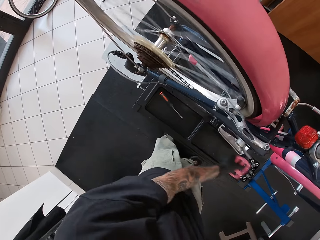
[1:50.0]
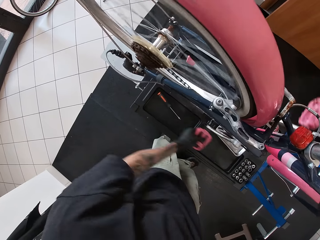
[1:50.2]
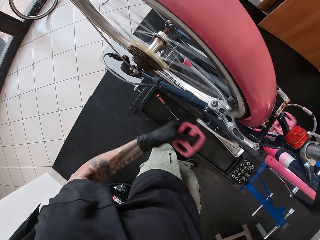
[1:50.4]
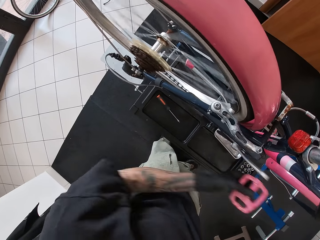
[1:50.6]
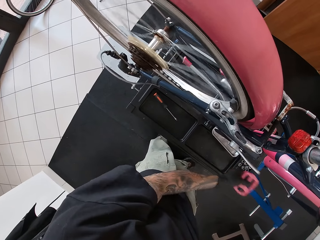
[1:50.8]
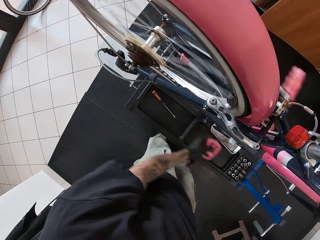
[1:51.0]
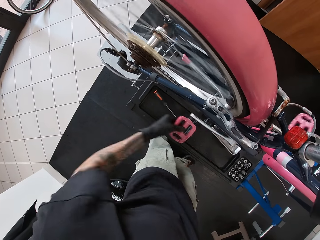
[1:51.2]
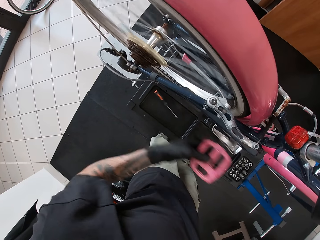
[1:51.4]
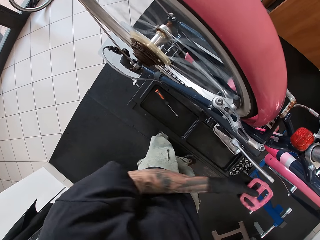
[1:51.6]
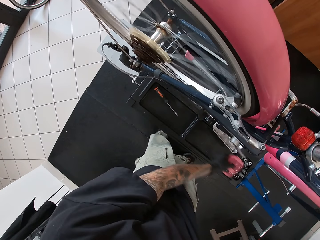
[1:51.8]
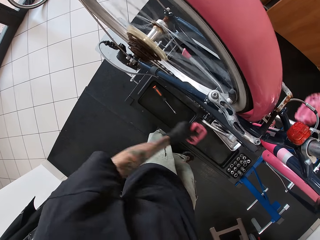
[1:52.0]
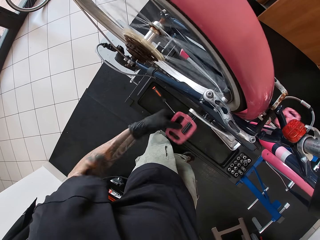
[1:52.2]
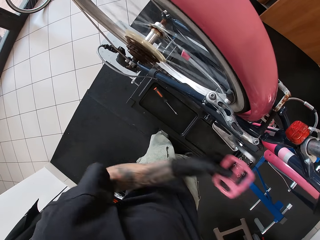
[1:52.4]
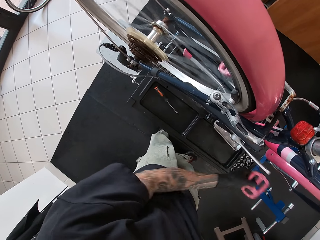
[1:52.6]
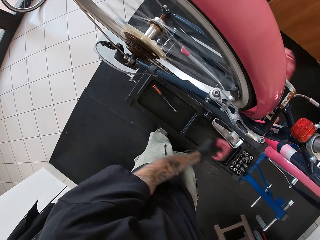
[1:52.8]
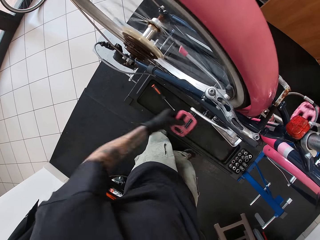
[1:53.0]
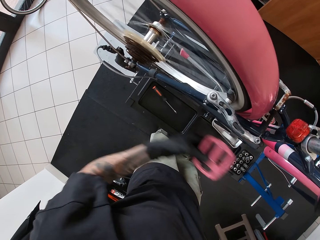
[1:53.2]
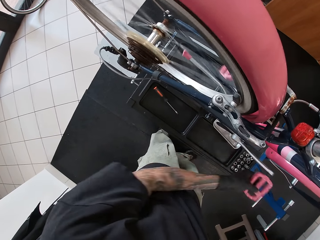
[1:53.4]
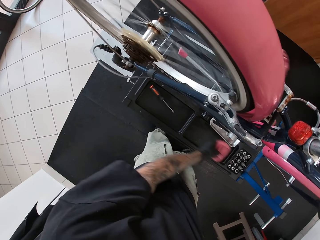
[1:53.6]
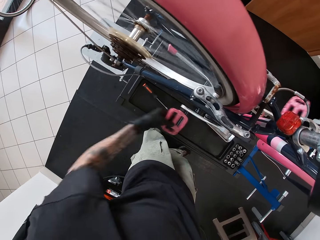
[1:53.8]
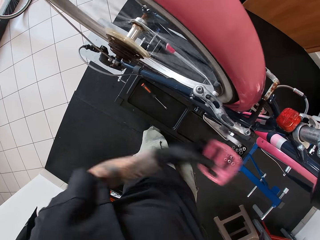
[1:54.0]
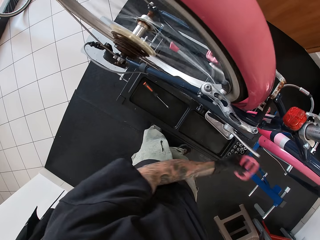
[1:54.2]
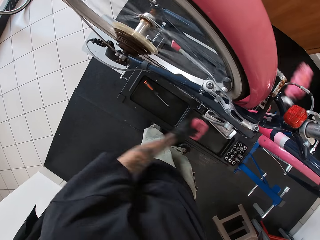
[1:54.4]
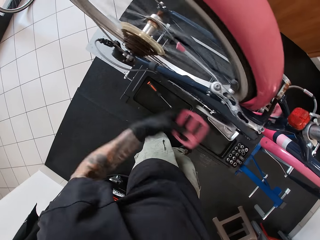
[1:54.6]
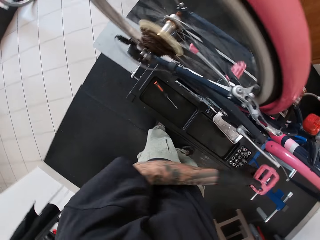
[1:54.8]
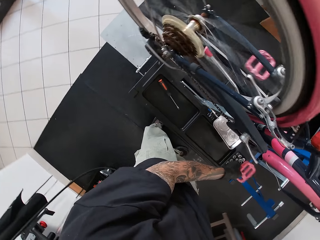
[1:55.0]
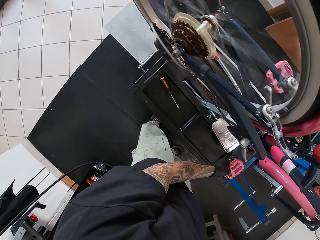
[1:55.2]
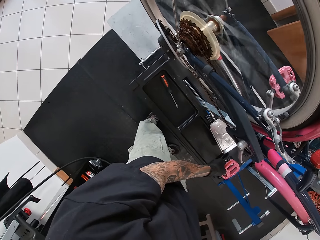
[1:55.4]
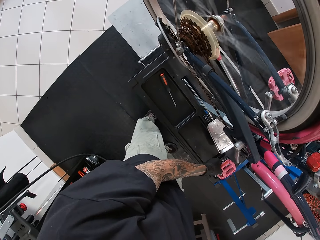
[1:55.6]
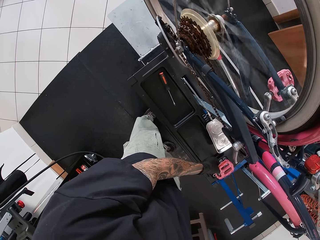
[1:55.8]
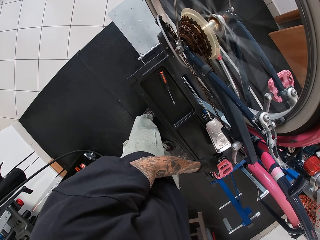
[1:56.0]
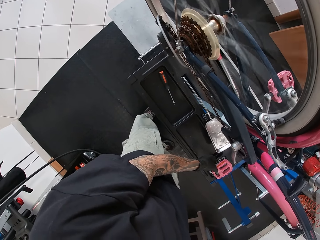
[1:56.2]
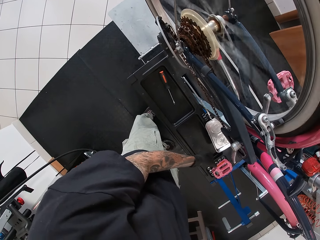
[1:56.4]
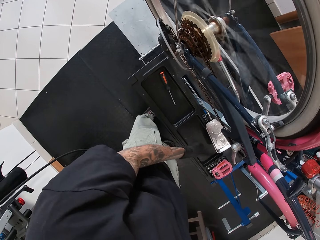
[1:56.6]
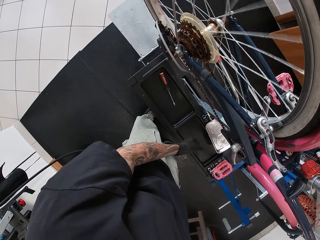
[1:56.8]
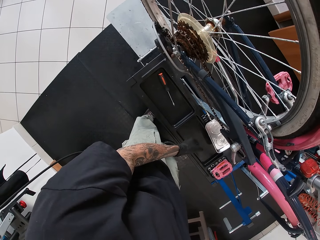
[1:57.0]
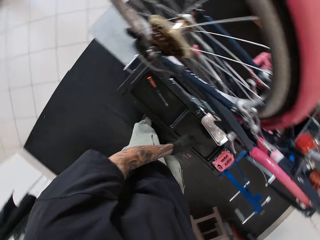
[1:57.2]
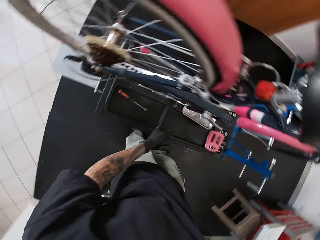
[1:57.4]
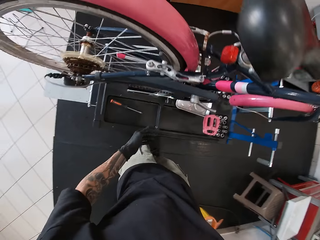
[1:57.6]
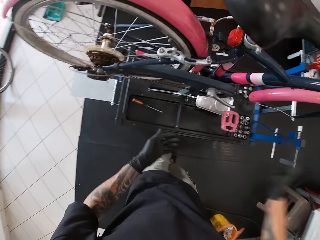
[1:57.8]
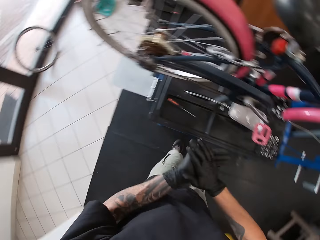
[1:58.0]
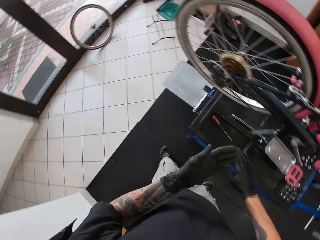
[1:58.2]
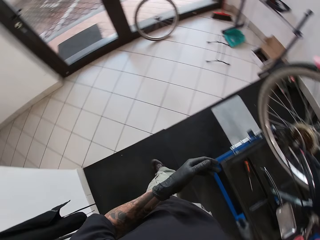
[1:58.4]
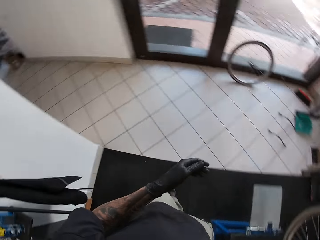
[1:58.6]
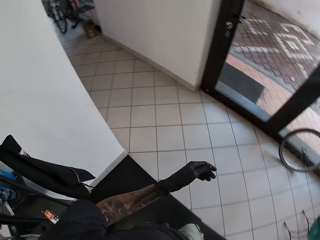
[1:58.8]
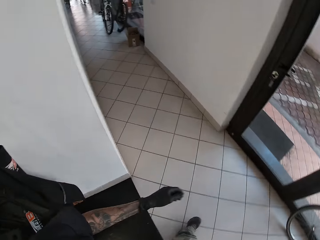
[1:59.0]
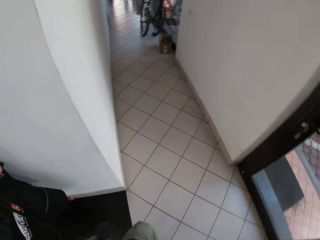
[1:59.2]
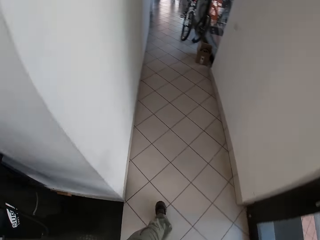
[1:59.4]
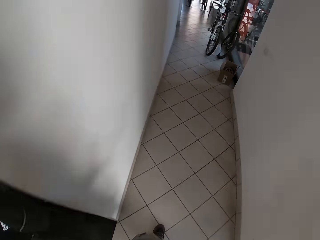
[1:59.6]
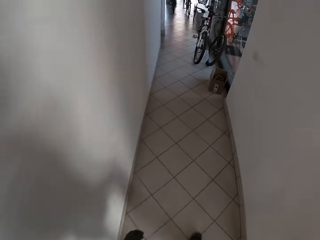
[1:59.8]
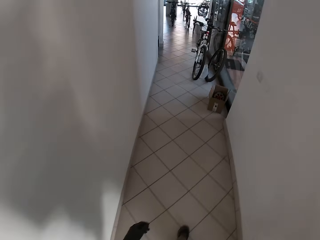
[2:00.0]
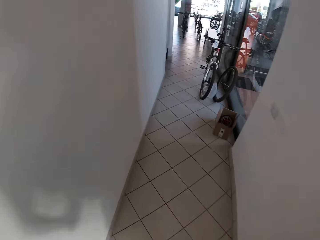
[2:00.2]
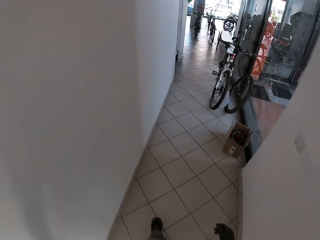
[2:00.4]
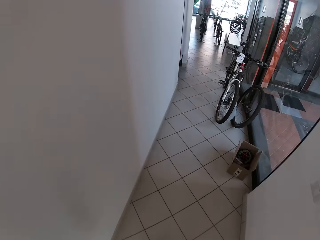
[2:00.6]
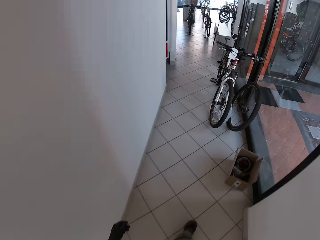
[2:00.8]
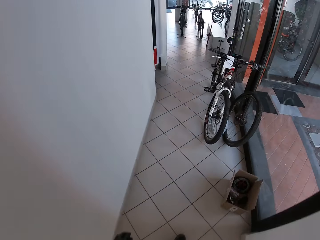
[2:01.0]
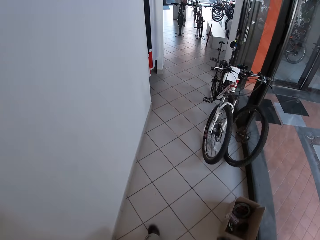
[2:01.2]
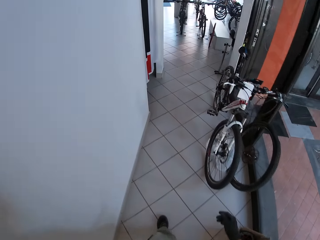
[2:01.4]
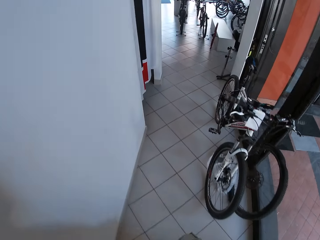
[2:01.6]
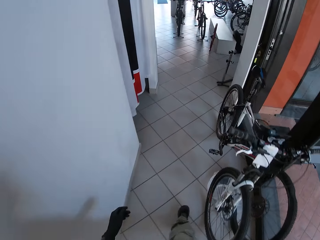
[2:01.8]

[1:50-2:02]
The camera wearer spins the pedal with his left hand. He looks at the bicycle's spinning wheel. He walks to a store and dusts his hands against each other.

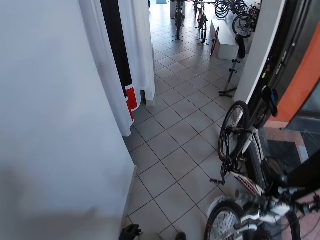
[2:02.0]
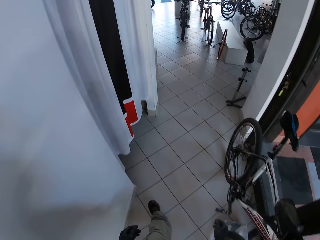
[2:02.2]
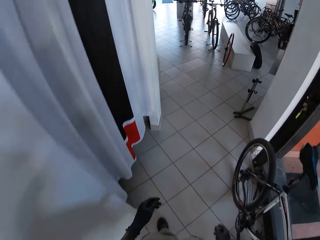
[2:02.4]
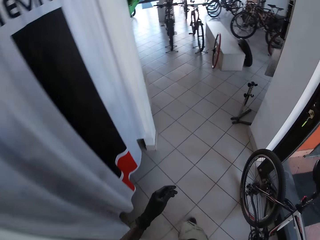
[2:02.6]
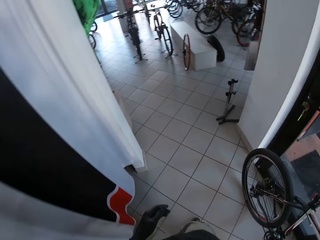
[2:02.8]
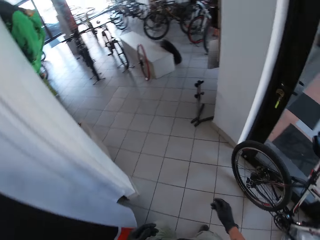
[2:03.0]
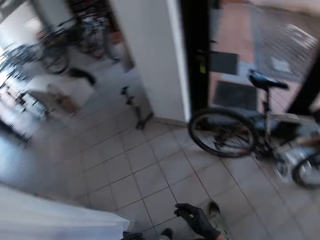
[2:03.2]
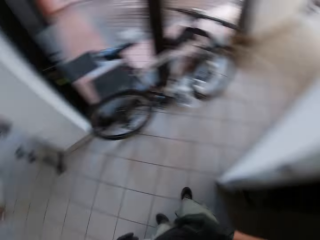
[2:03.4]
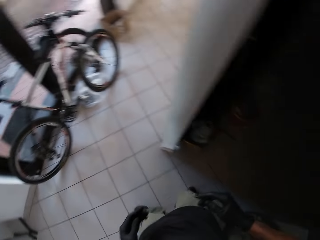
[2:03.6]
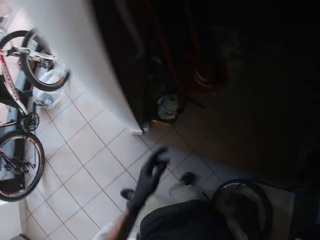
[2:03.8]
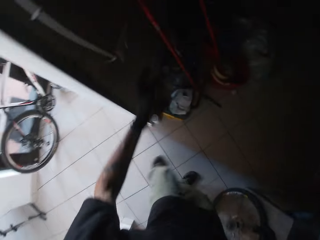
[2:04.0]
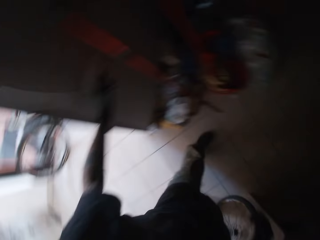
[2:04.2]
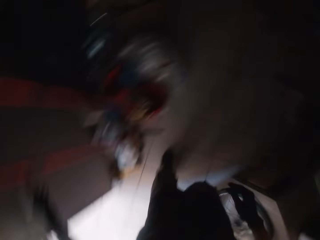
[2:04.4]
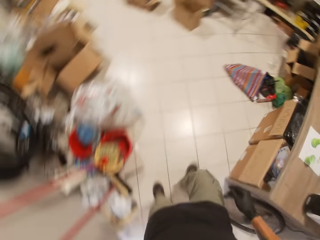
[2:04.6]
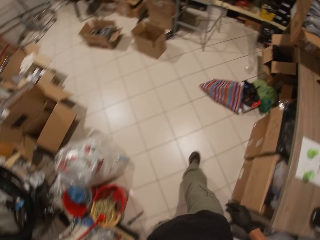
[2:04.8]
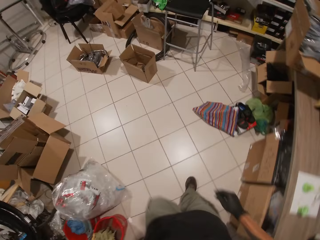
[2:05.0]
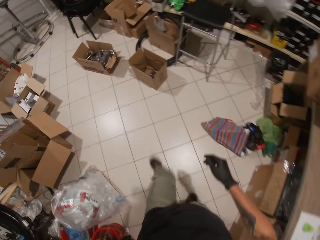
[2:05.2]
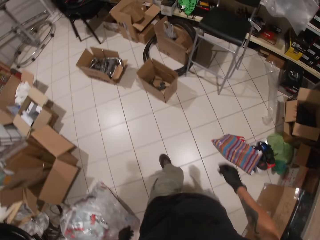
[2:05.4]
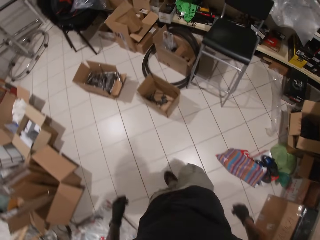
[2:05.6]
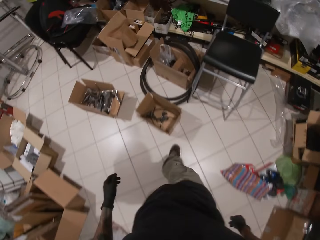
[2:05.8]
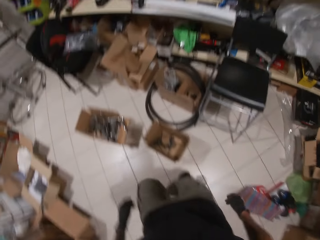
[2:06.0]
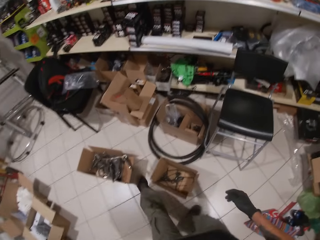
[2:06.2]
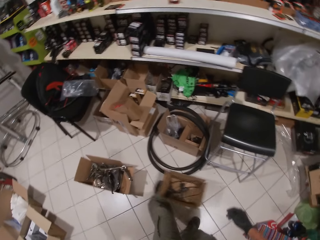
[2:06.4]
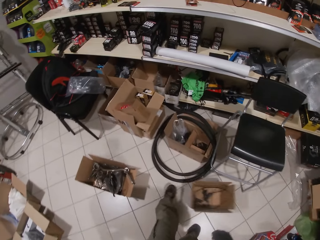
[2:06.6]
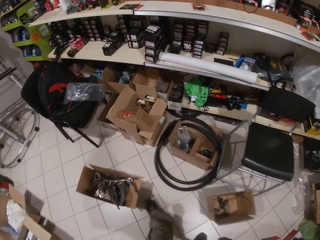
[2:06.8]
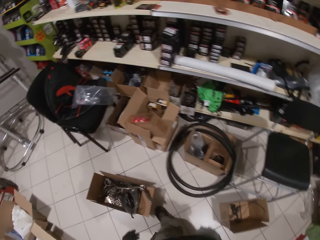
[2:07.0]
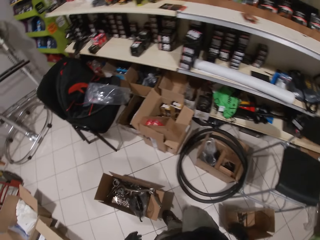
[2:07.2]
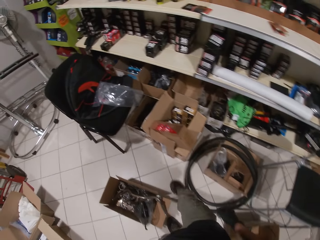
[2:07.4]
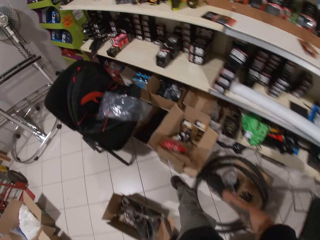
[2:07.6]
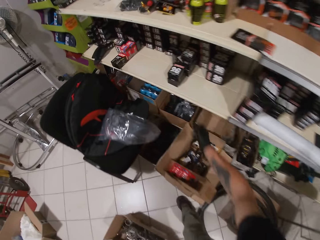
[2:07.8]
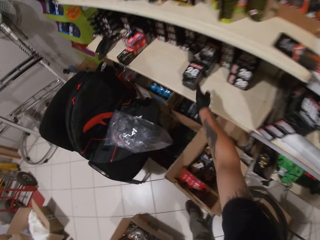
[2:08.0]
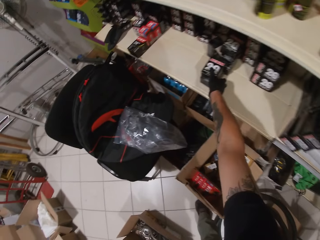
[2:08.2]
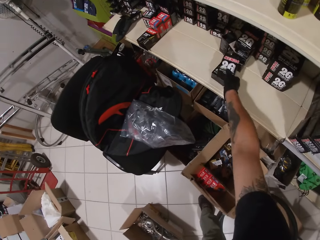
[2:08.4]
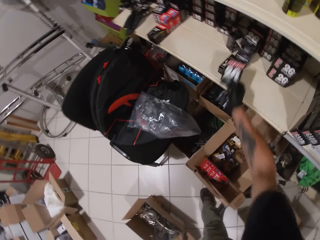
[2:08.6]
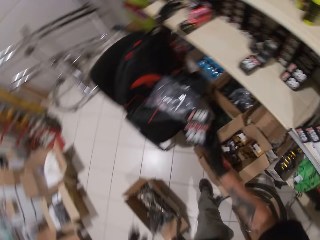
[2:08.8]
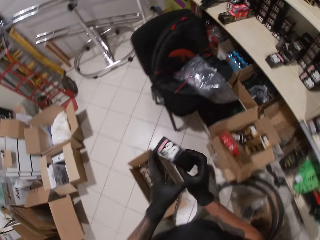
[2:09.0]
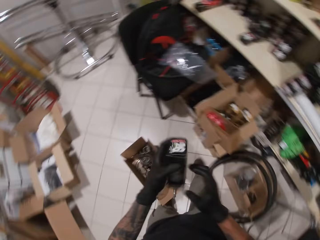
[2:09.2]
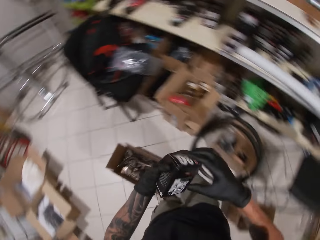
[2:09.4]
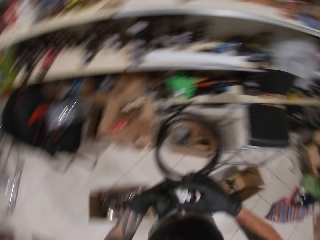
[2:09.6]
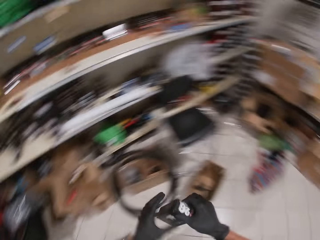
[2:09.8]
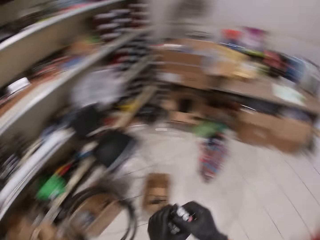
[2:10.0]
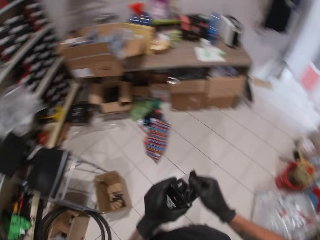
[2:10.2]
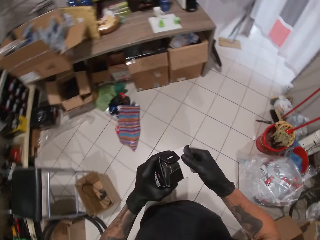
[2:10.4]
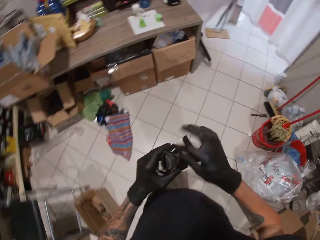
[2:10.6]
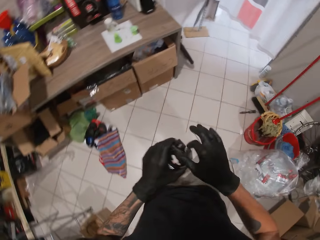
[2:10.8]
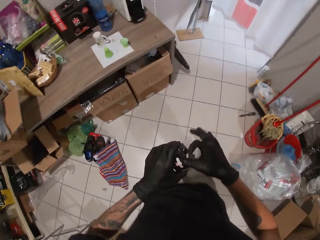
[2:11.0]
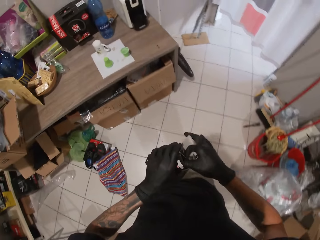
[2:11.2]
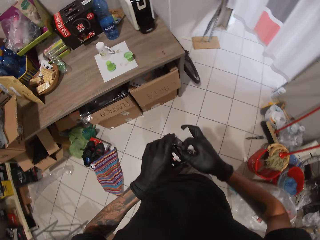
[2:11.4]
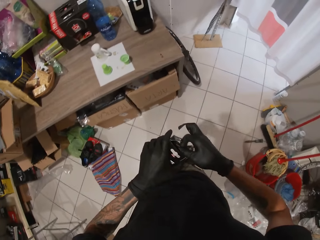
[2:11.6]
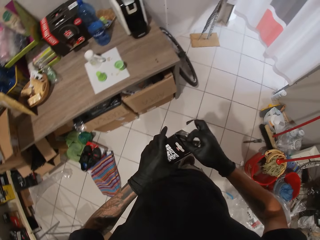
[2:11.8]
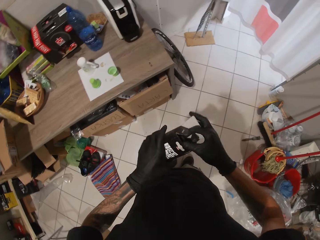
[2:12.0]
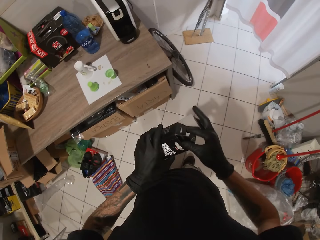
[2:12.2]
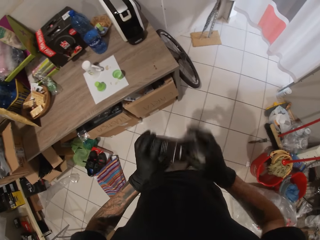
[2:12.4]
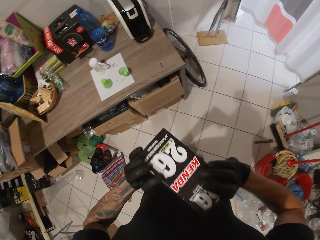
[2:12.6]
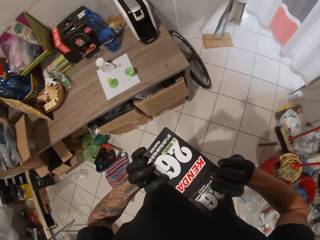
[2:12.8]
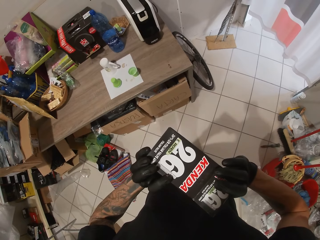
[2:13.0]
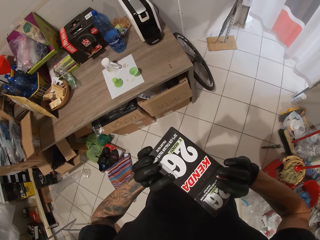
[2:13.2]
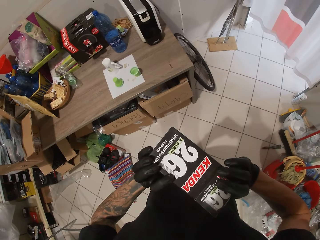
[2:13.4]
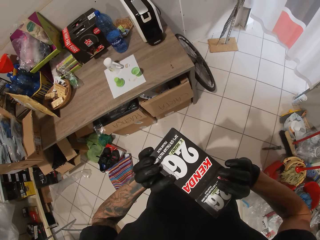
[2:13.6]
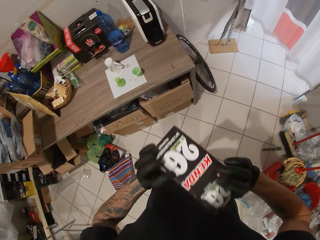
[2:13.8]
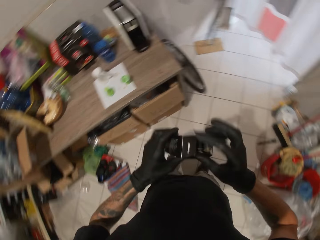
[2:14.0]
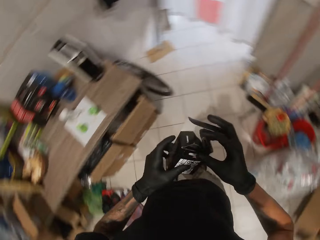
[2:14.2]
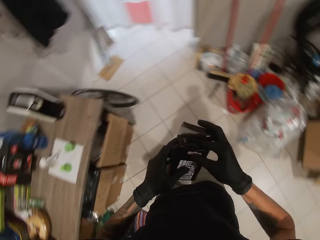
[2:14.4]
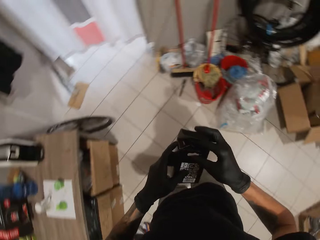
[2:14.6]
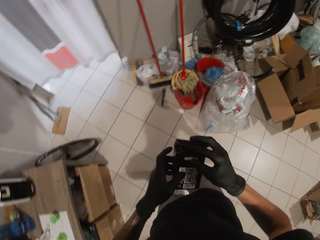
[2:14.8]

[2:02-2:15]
The camera wearer walks into a room. He turns on the light switch on the wall in the store with his left hand. He walks into the room. He kicks a carton on the floor with his left leg. He picks up a box on a shelf in the store with his right hand, holds the box with both hands, and opens the box. He turns around and walks around.
